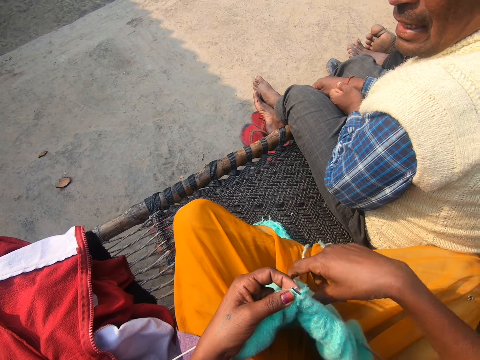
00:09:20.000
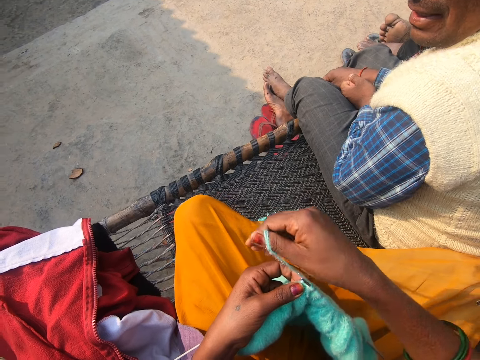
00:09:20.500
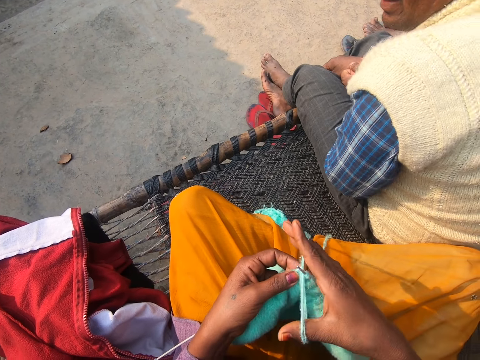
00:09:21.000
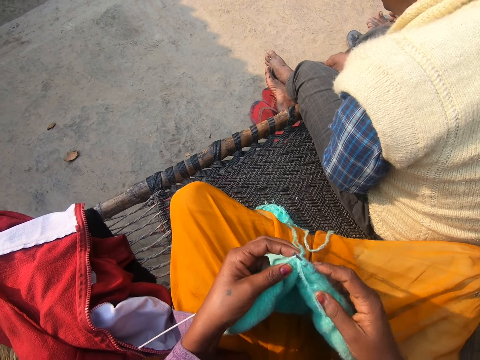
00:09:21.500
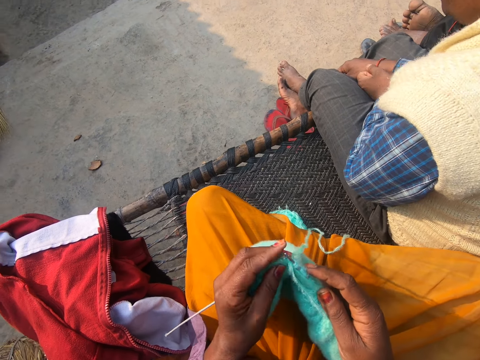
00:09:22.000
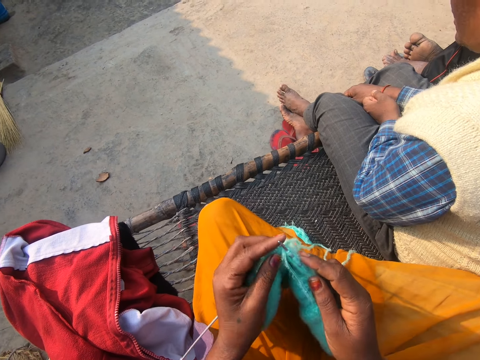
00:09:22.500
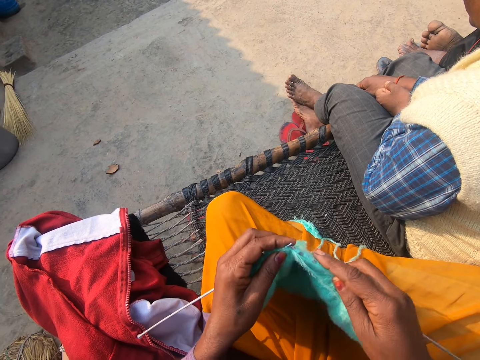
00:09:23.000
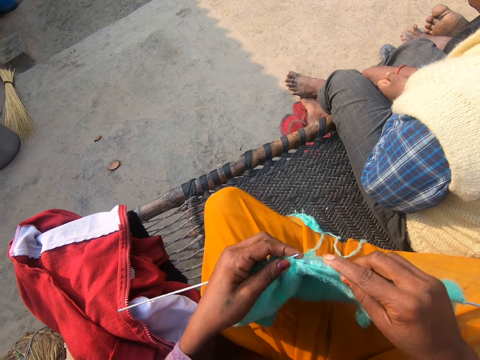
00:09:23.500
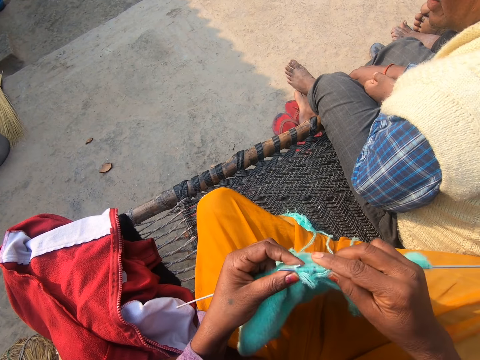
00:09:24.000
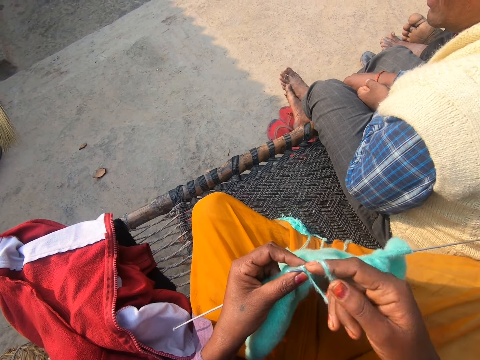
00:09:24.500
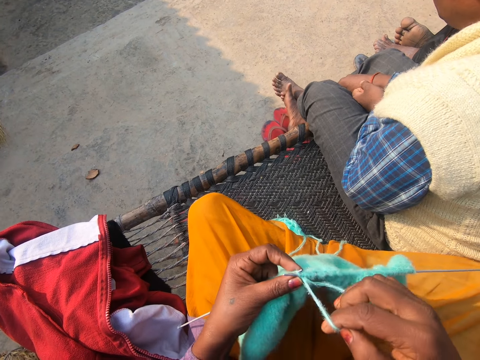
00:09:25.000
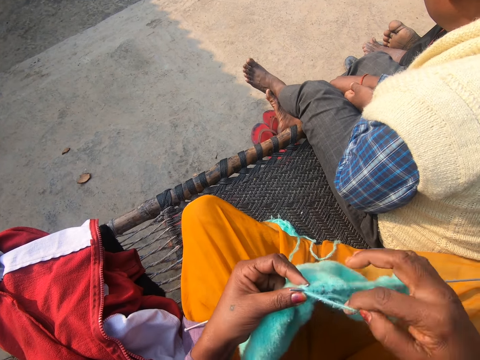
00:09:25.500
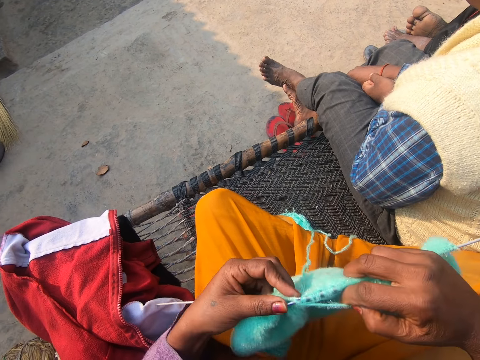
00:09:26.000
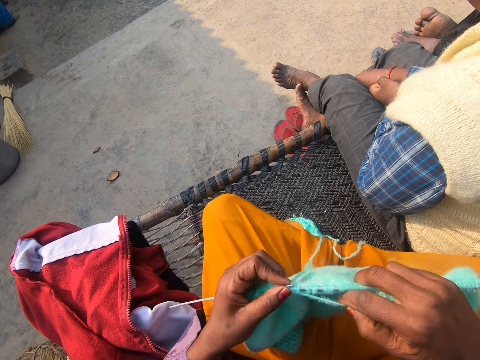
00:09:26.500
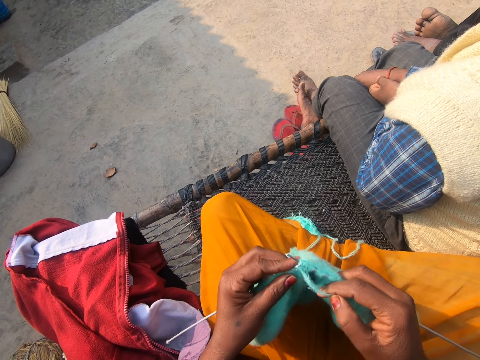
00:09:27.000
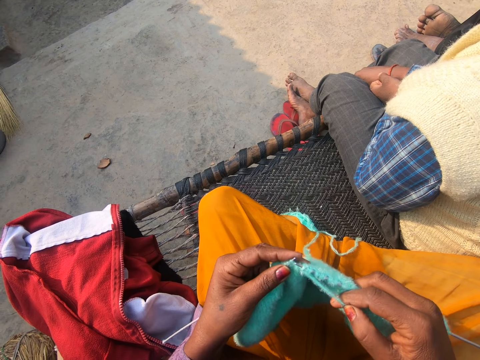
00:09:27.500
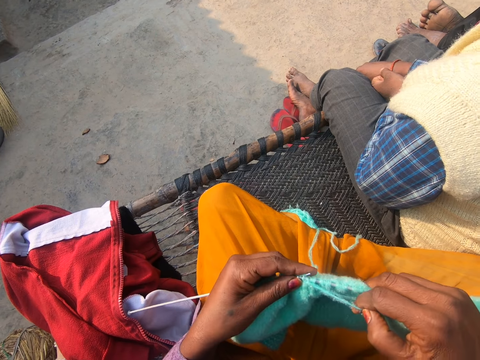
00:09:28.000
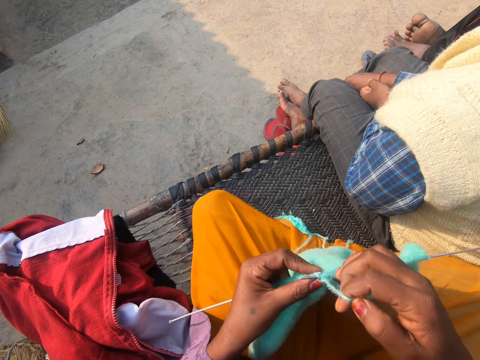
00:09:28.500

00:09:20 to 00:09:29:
A man converses with the camera wearer. The camera wearer sews the piece of cloth. They converse with the man. They sew the piece of cloth. They converse with the man. They sew the piece of cloth.

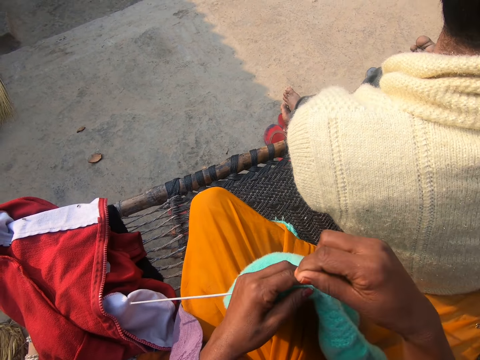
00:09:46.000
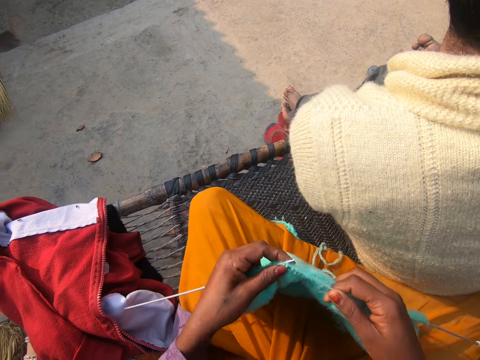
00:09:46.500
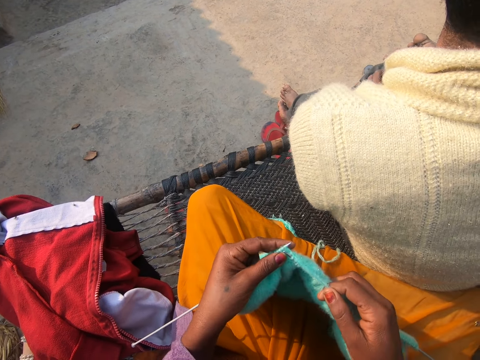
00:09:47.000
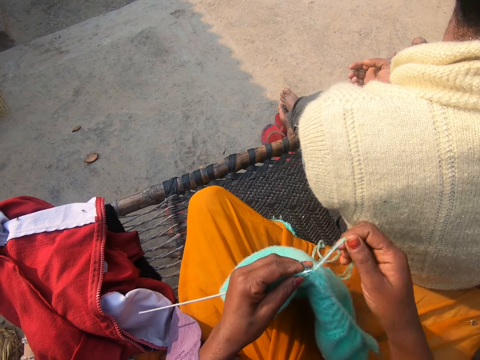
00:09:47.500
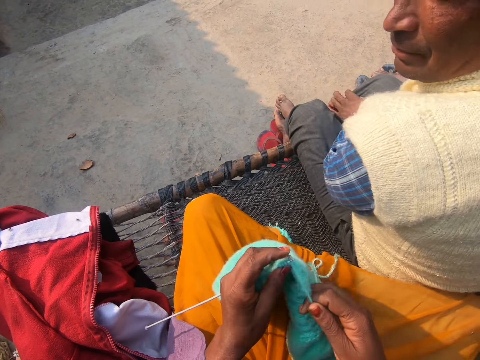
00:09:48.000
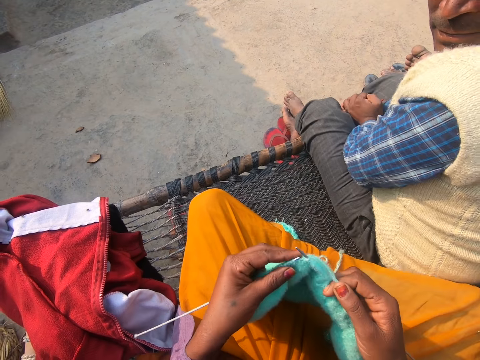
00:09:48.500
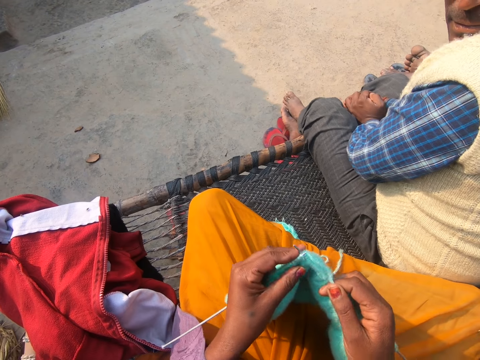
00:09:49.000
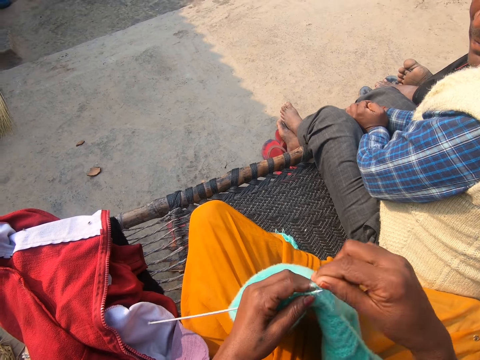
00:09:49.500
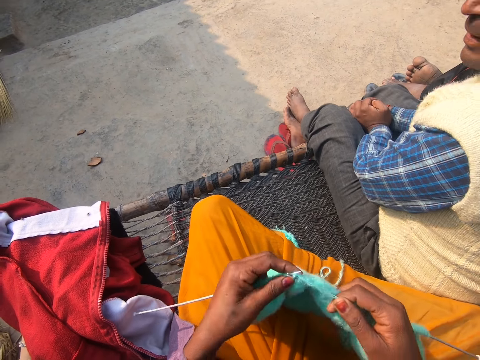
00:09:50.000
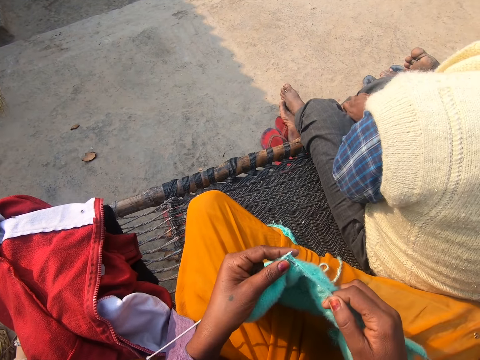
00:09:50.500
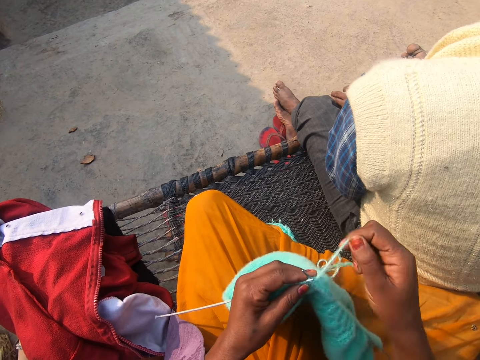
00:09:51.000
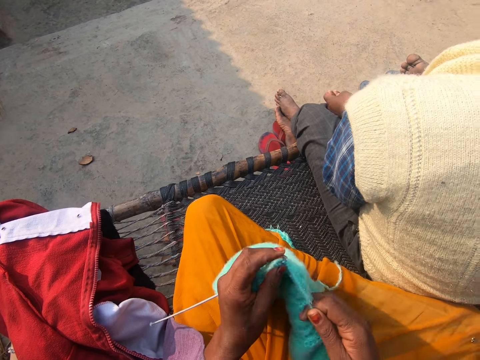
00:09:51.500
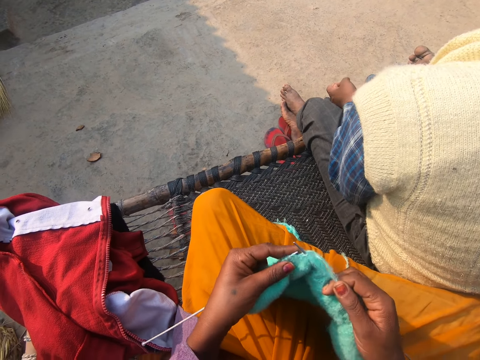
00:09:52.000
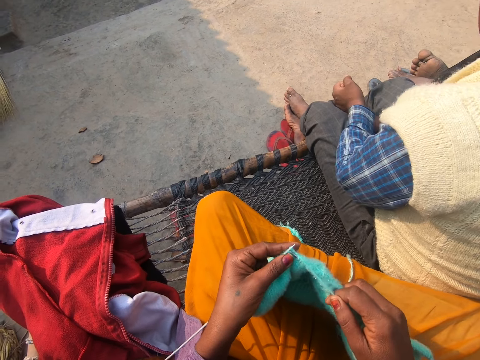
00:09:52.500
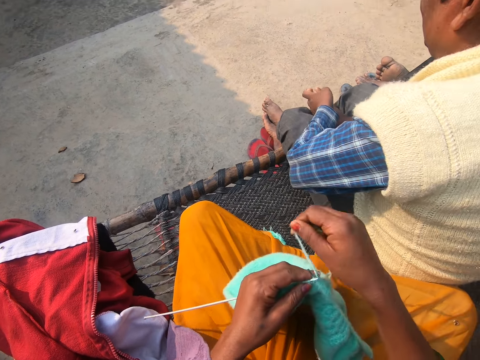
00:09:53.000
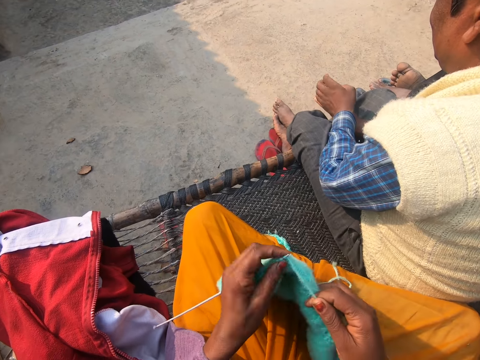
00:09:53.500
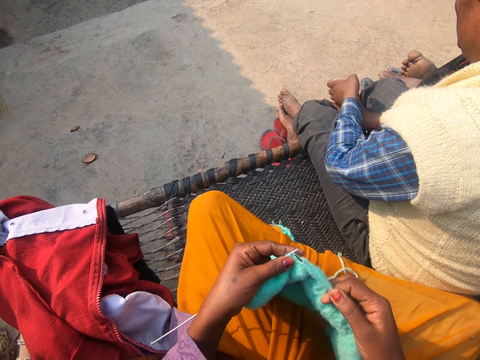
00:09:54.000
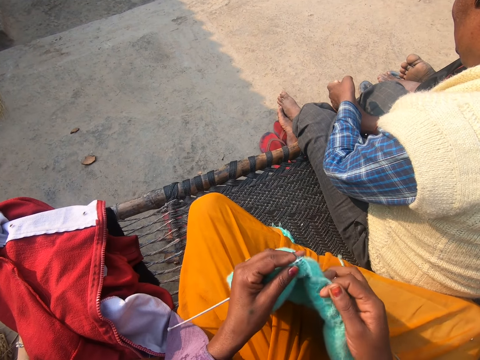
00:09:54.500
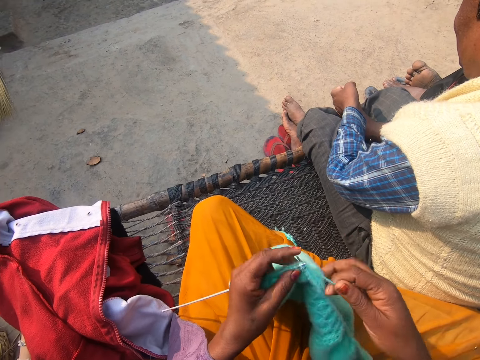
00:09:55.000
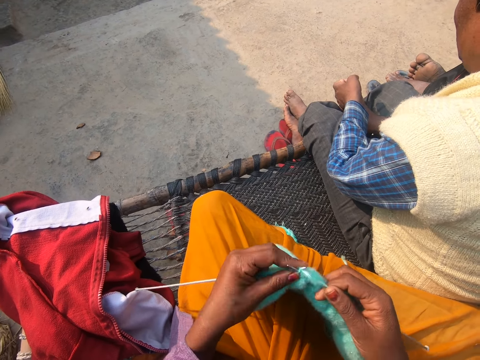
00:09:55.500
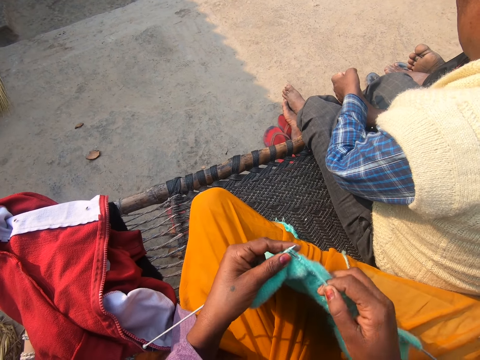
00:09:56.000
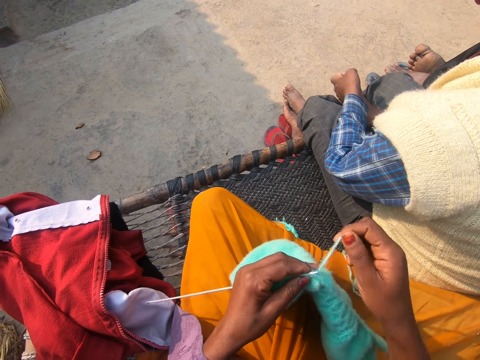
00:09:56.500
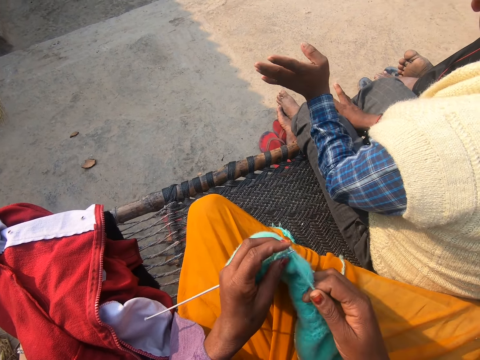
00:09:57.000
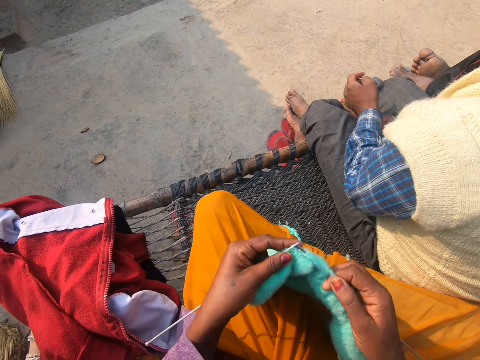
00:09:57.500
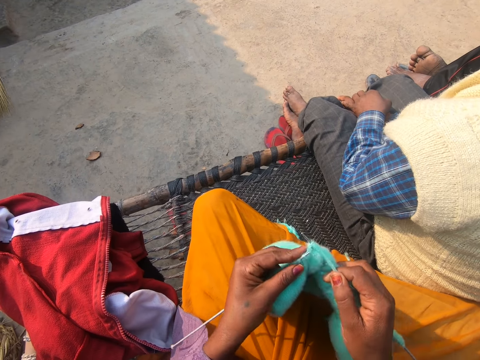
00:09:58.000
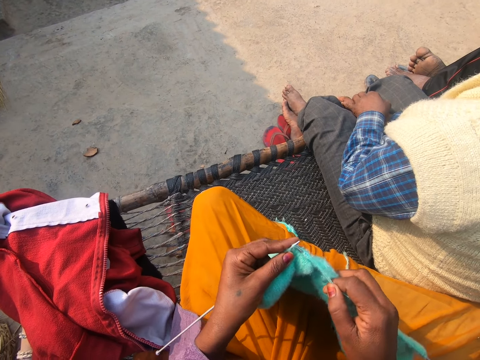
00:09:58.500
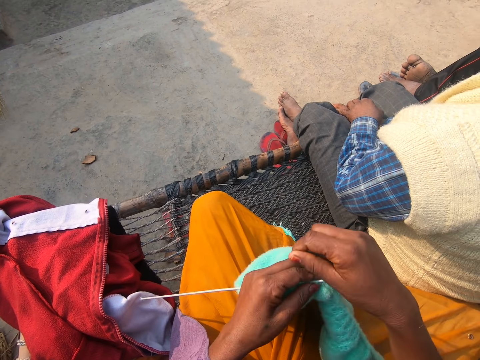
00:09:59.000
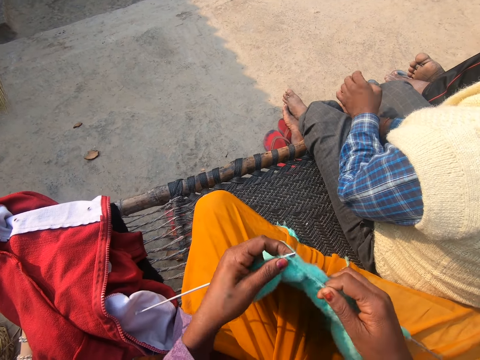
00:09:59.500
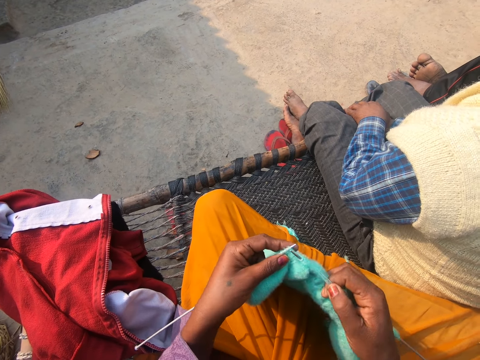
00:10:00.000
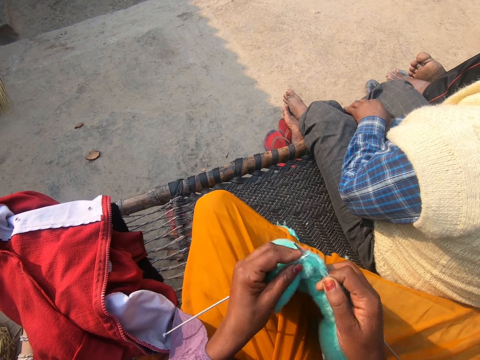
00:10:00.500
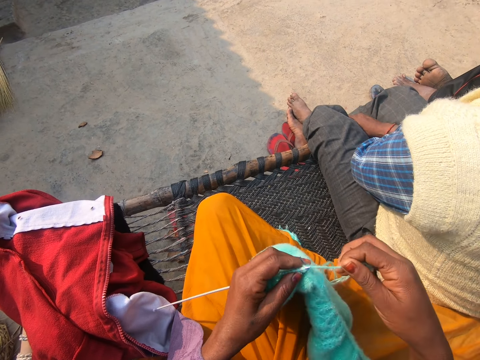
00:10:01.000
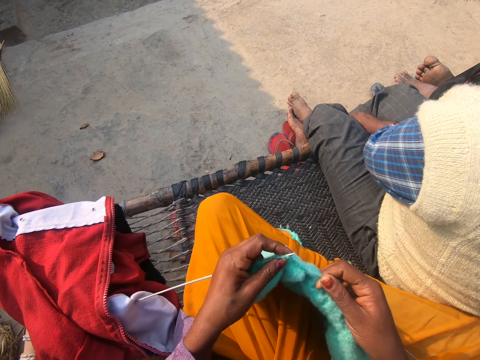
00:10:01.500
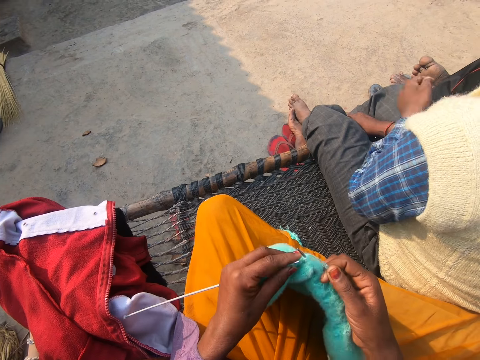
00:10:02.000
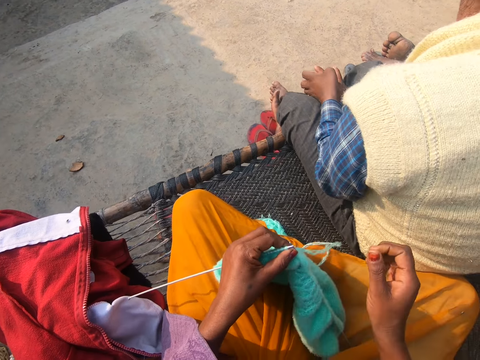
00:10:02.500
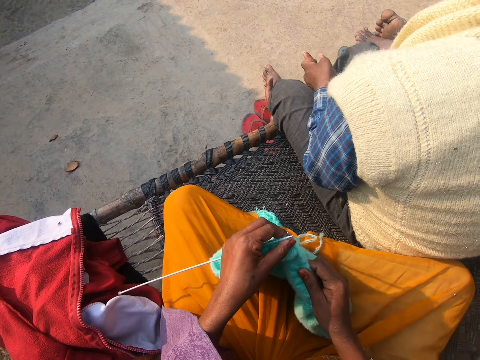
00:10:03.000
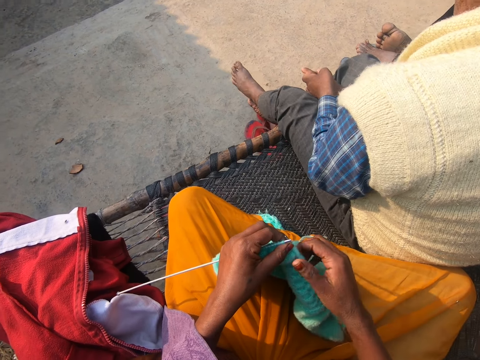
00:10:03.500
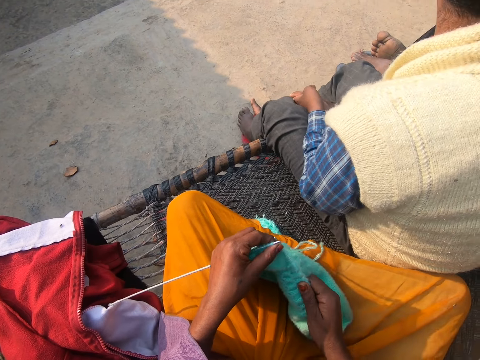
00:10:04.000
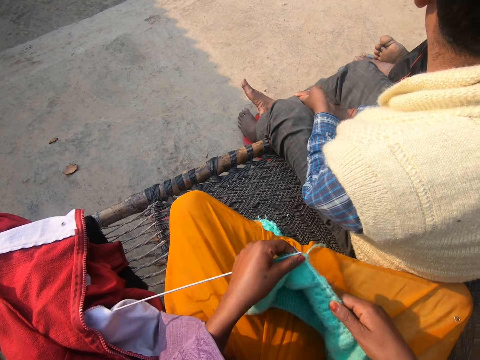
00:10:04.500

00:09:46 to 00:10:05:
A man converses. The camera wearer sews the piece of cloth. The man converses. The camera wearer sews the piece of cloth. The man converses with another man. The camera wearer sews the piece of cloth. The first man converses with the other man. The camera wearer sews the piece of cloth. The first man converses with the other man.
